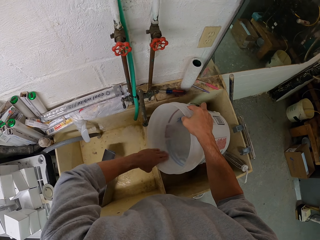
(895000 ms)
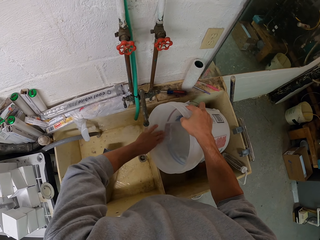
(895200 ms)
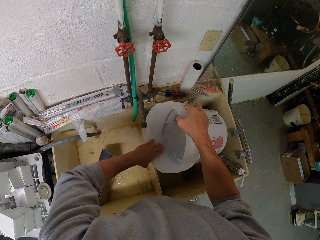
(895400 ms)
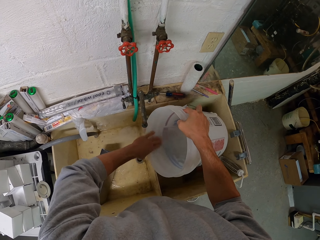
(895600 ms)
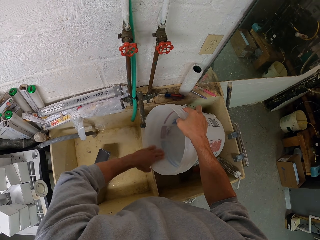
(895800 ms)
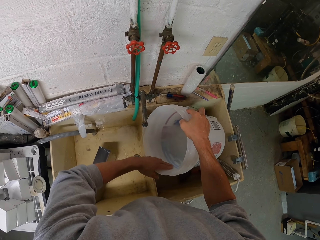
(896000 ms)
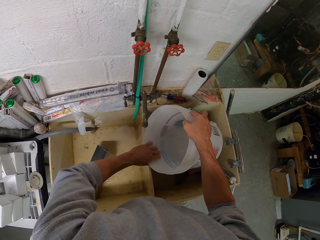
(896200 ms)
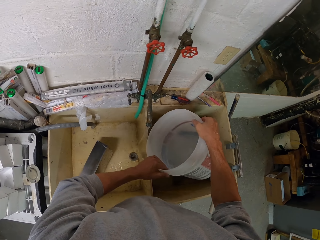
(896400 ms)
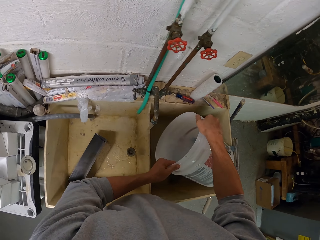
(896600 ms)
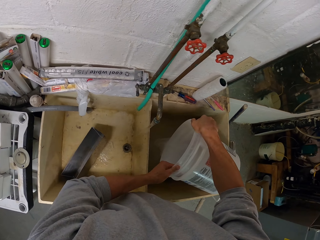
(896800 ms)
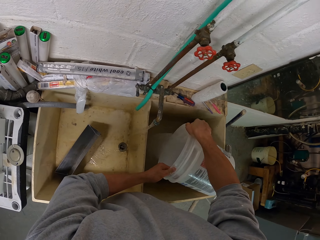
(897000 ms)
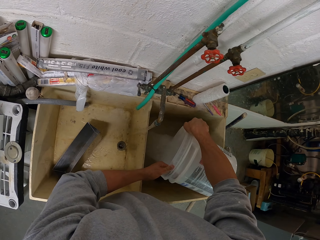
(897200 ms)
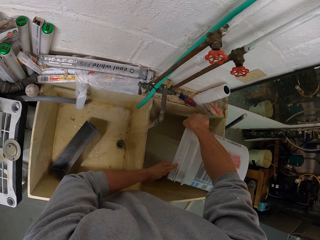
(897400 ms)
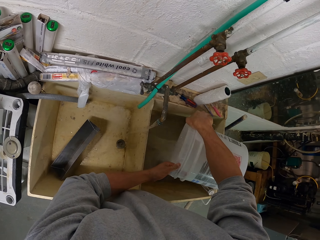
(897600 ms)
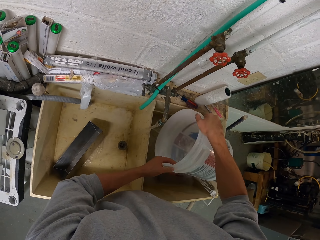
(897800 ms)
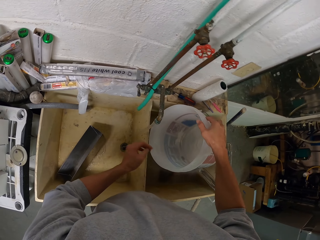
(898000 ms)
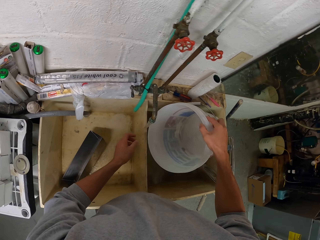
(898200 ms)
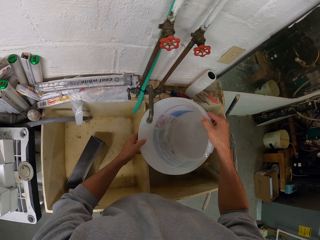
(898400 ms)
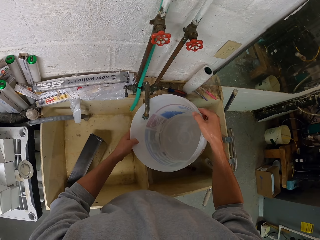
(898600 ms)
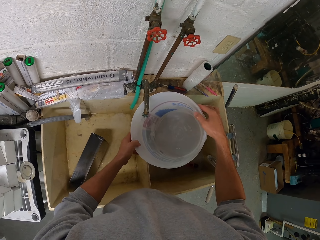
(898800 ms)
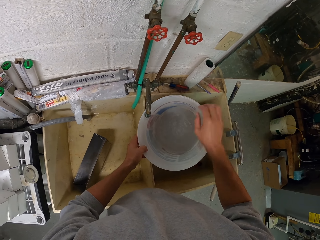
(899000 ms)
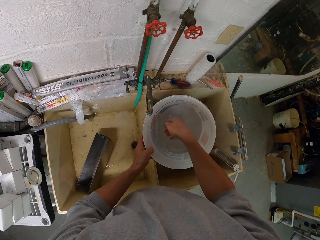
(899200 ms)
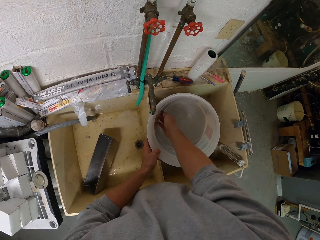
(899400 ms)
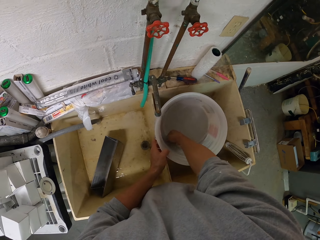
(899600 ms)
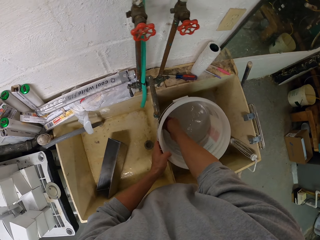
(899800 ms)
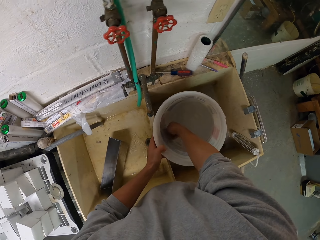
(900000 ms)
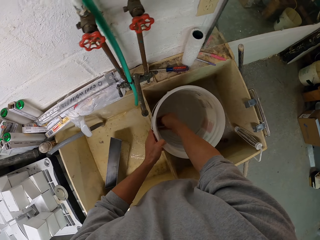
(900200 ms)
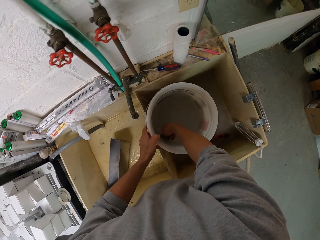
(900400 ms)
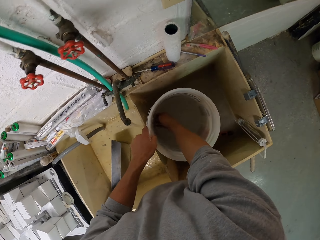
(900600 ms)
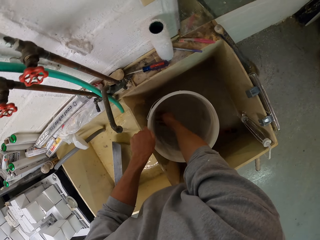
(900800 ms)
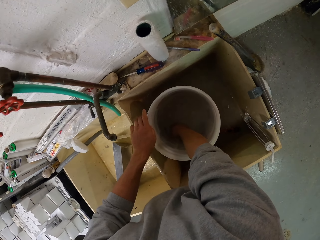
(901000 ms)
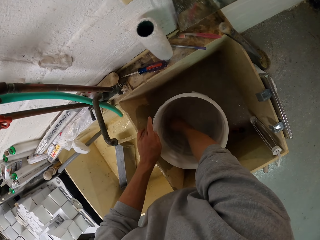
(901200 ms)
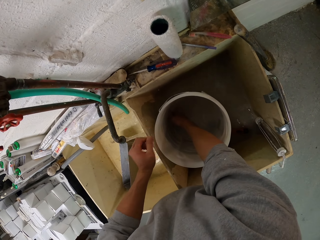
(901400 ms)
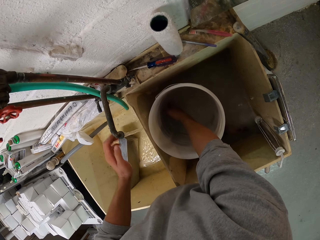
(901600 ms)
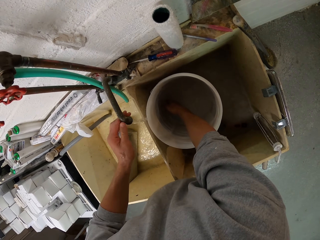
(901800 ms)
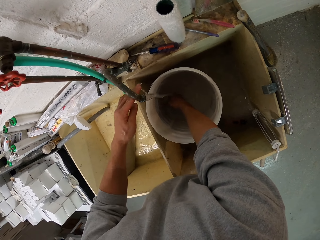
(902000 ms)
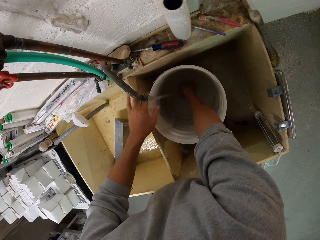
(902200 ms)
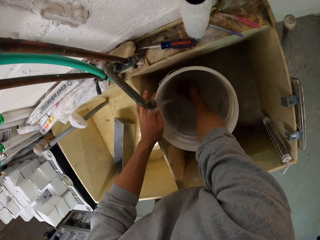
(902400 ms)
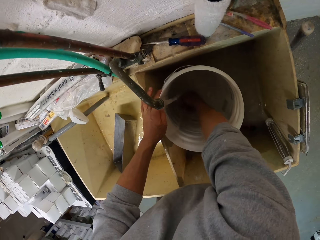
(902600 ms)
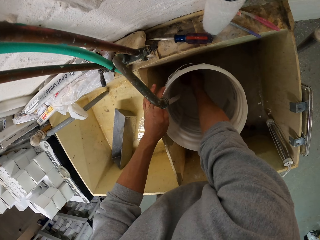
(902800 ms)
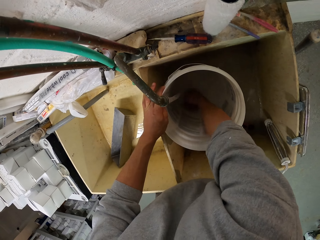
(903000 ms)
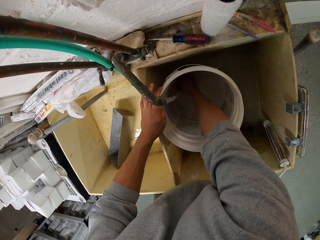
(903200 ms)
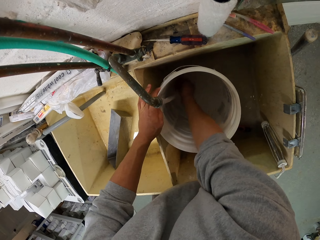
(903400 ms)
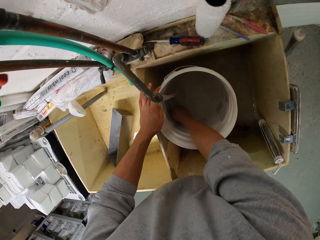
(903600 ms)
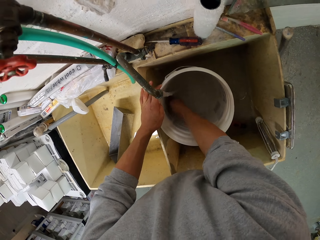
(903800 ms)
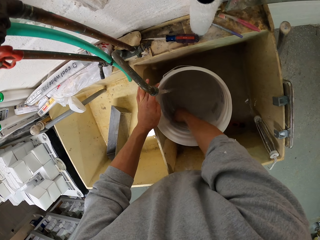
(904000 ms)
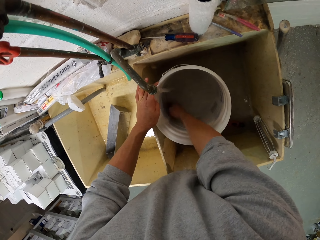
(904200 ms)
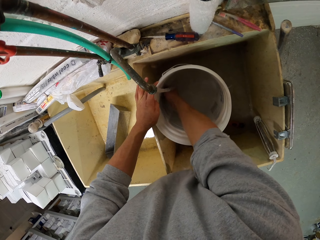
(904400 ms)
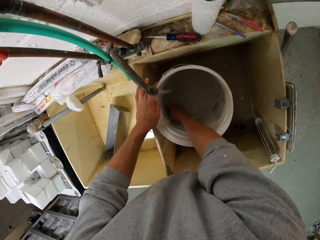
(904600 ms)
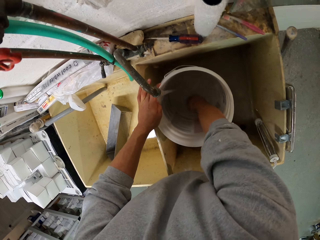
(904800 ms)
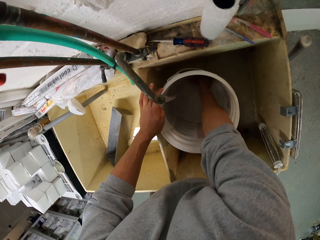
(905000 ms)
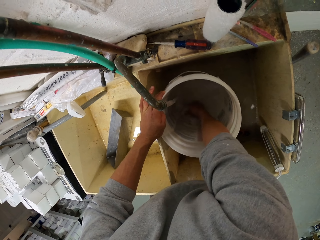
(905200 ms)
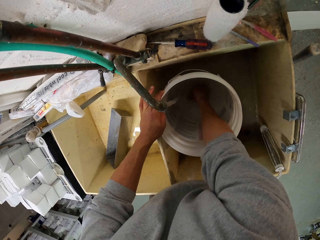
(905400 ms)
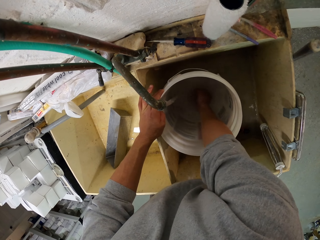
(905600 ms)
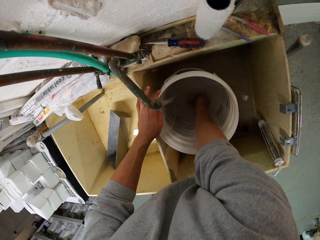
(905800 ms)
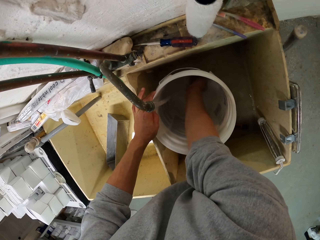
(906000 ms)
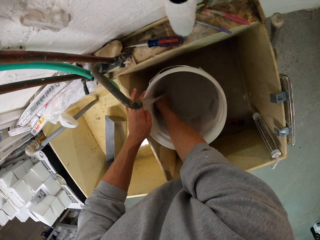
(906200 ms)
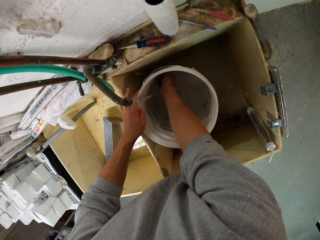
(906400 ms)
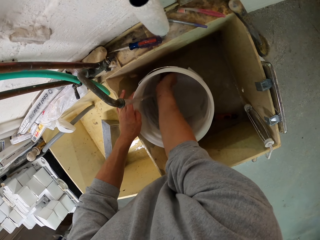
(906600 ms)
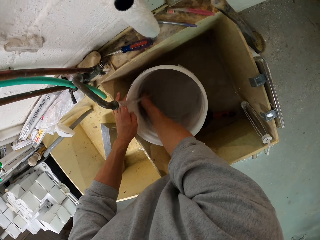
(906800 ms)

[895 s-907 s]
The camera wearer pours the water in the sink. They rinse the bucket.

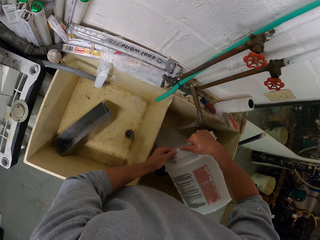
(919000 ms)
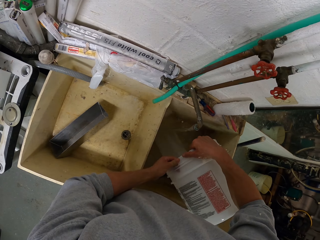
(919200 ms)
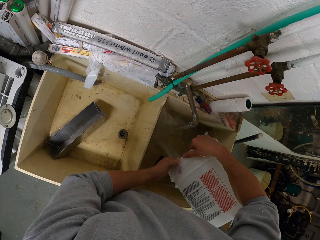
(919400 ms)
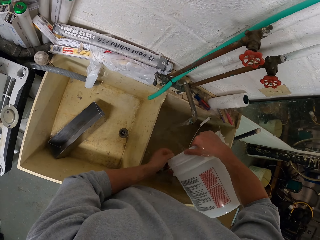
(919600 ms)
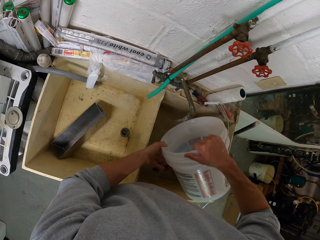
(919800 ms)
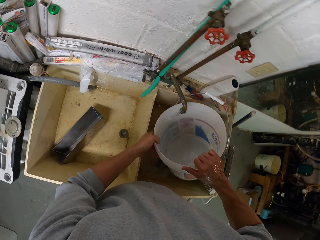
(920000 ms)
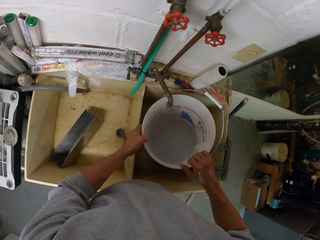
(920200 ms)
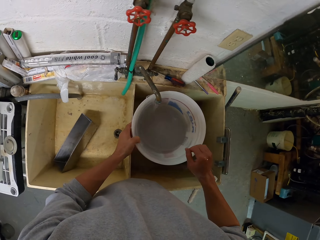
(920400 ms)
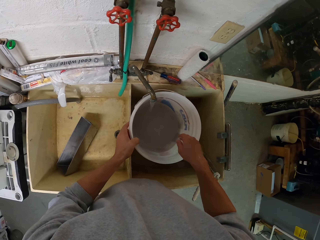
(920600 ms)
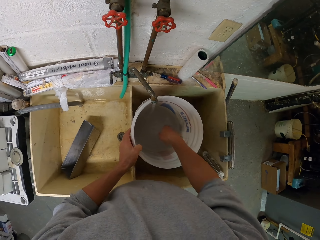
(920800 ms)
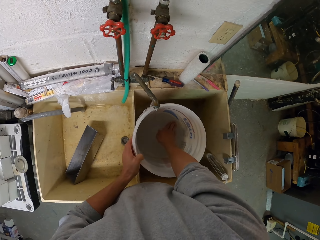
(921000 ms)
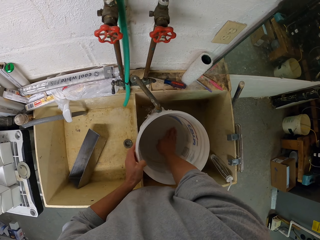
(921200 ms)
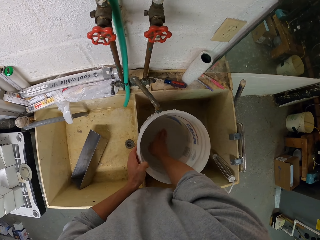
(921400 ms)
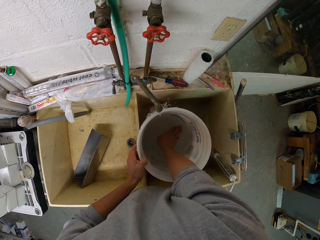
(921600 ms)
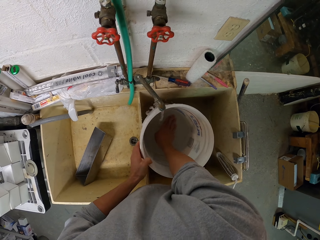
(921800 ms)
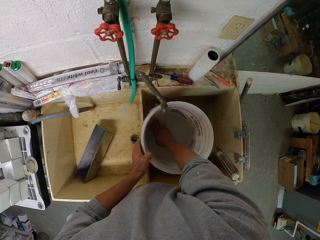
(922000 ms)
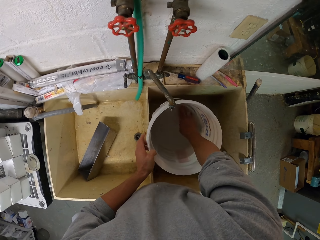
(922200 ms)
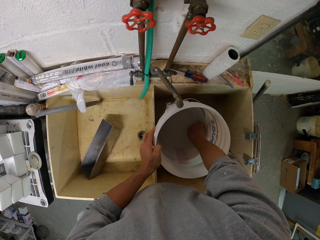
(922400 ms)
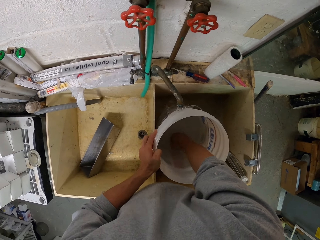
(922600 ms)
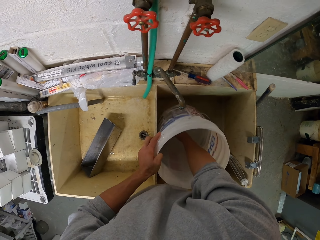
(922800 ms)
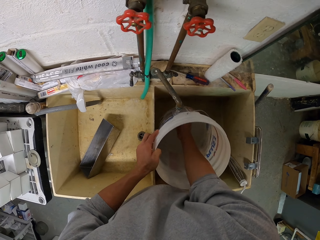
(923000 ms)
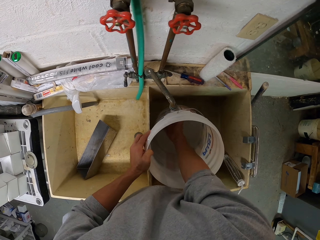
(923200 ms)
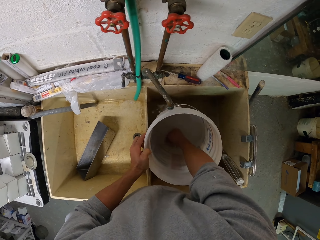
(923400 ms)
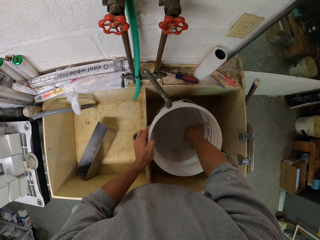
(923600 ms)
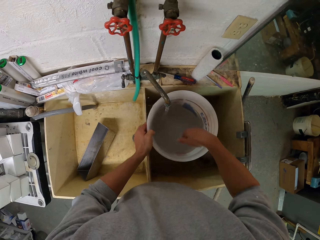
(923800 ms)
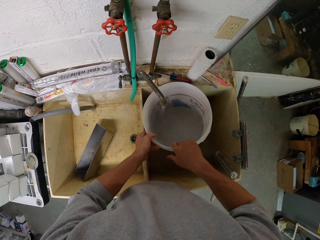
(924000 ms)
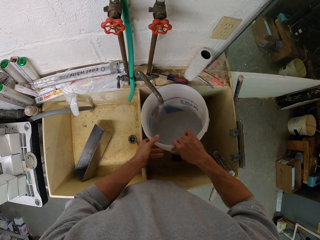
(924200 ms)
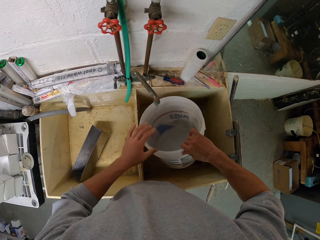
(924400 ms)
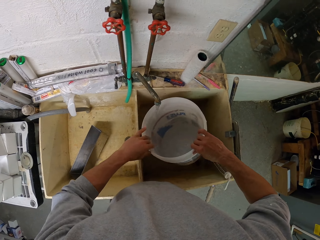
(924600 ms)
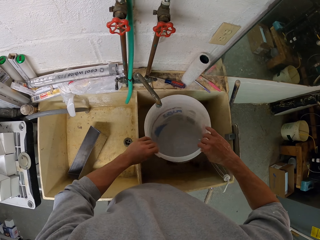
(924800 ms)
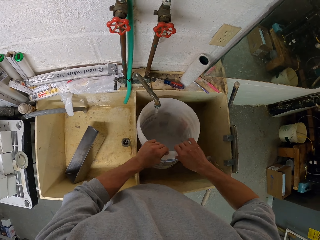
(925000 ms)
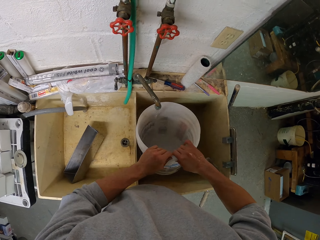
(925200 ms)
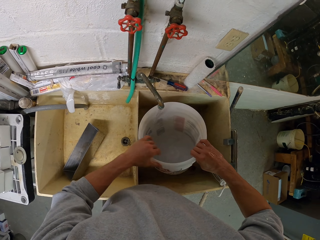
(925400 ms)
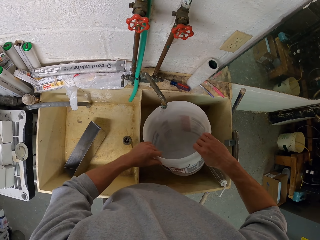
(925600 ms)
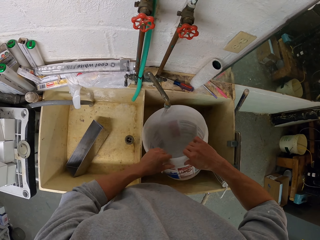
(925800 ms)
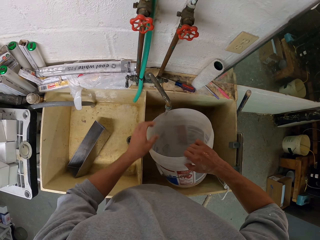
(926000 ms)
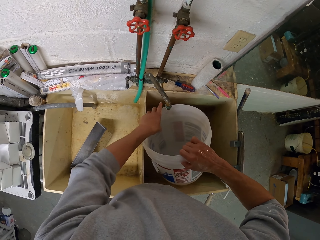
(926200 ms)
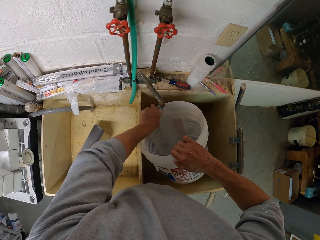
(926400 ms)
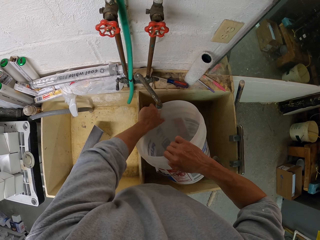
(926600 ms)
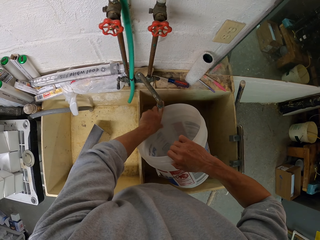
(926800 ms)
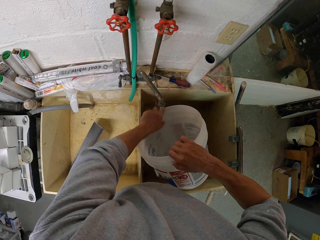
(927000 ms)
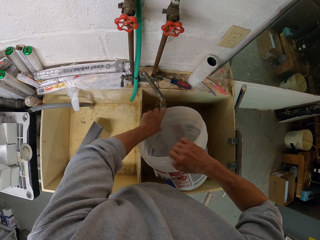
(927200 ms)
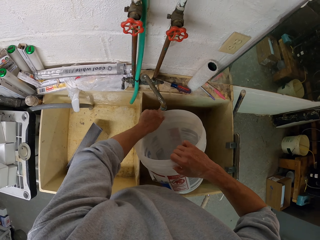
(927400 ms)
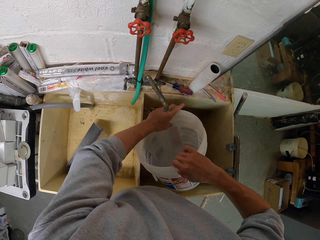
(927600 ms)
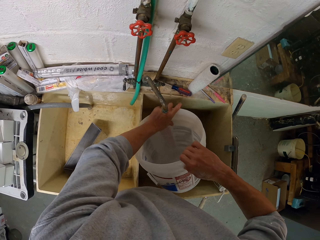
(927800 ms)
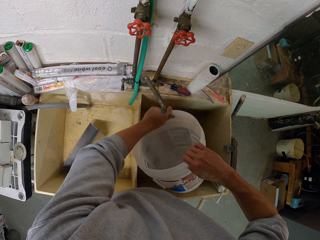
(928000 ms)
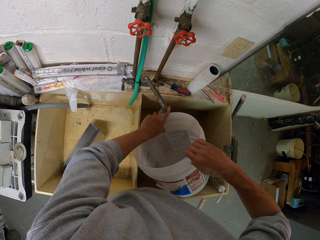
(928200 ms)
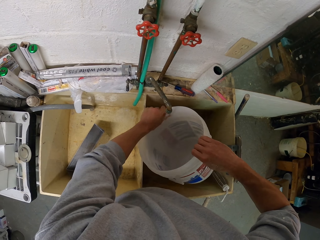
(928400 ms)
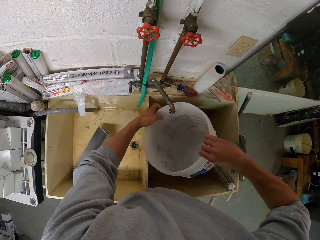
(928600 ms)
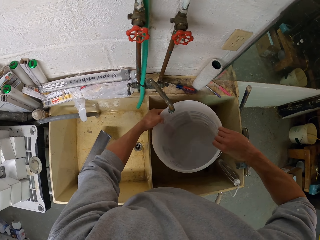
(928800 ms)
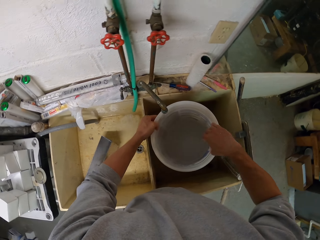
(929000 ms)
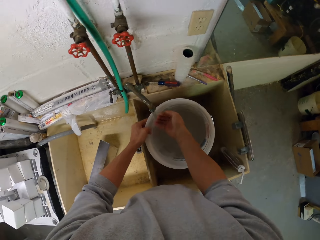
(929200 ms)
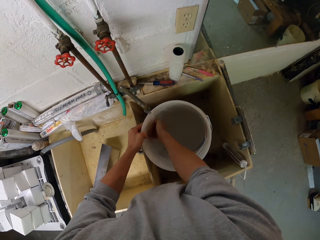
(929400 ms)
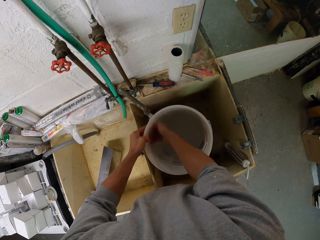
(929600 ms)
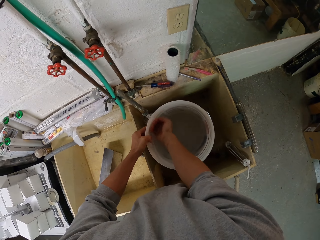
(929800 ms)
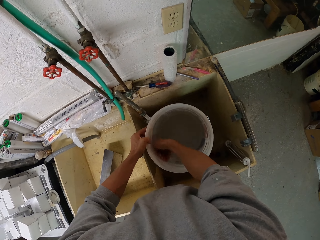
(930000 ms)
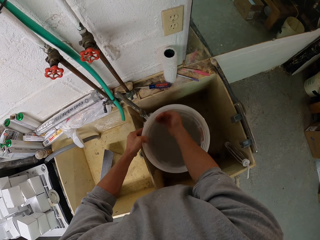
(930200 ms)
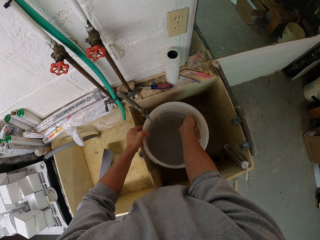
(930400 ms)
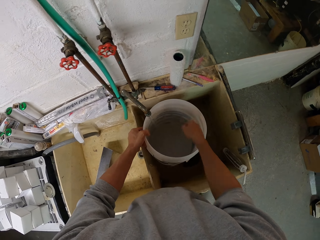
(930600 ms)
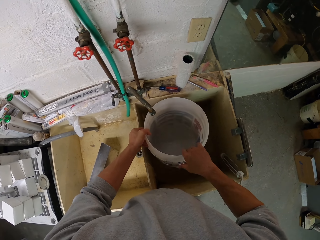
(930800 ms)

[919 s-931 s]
The camera wearer pours the water in the sink. They rinse the bucket.
